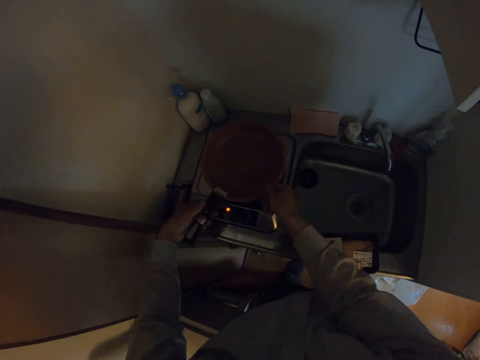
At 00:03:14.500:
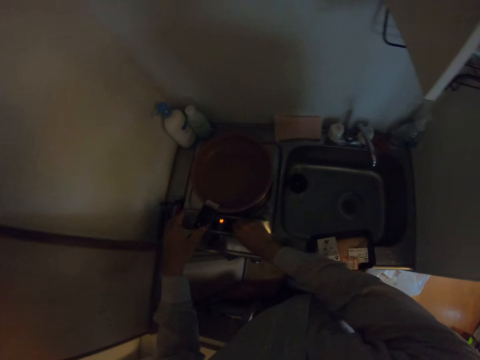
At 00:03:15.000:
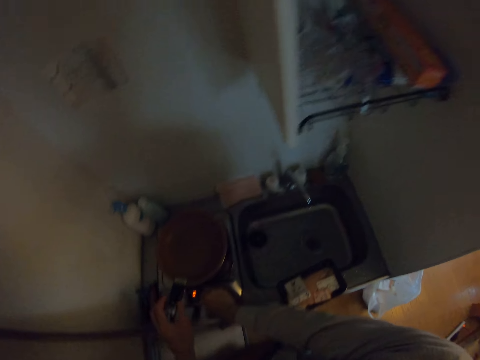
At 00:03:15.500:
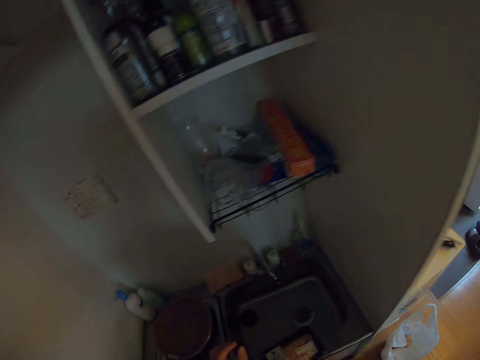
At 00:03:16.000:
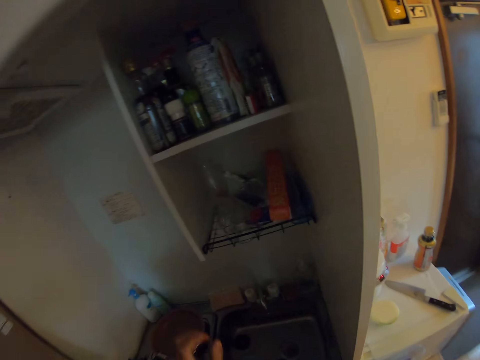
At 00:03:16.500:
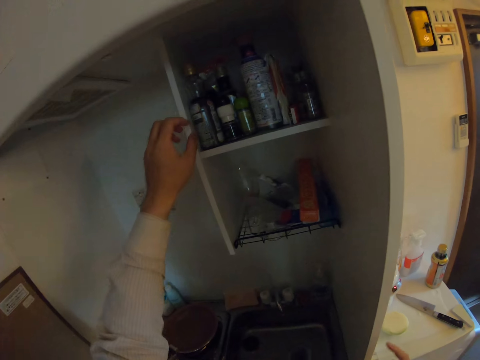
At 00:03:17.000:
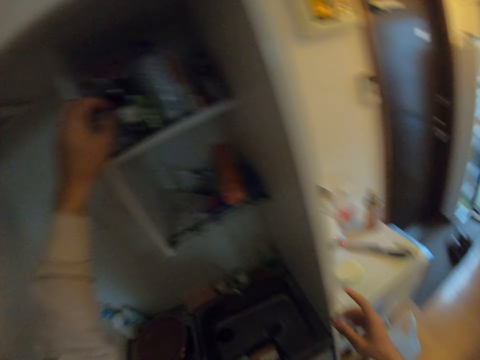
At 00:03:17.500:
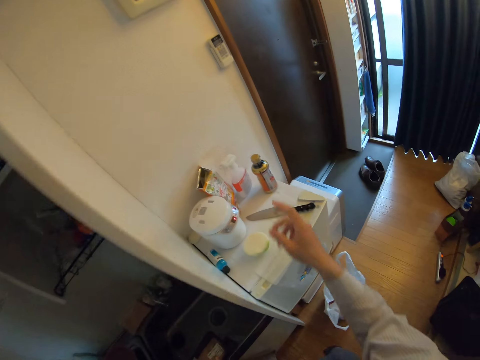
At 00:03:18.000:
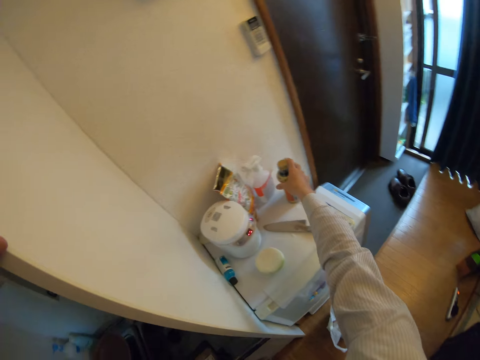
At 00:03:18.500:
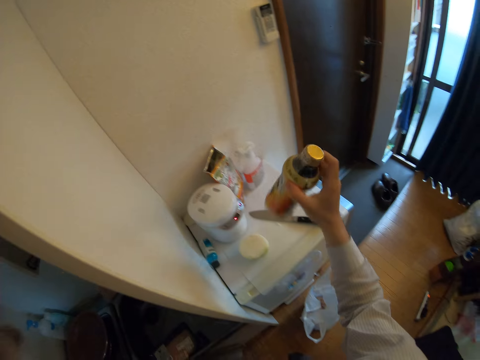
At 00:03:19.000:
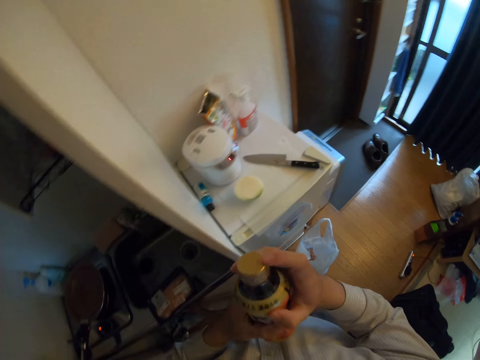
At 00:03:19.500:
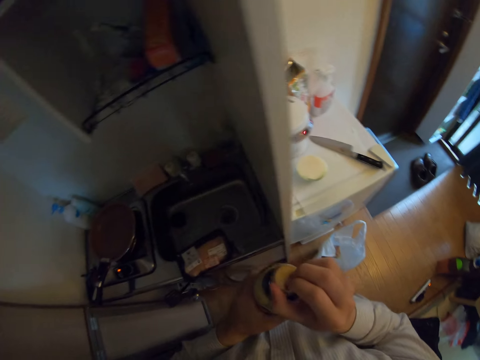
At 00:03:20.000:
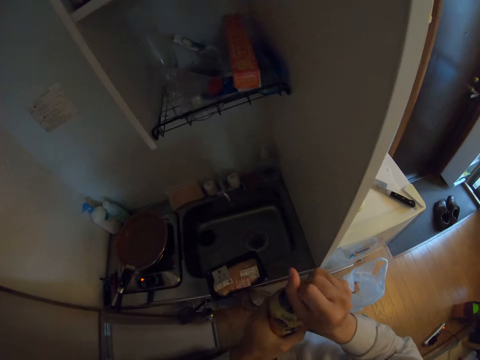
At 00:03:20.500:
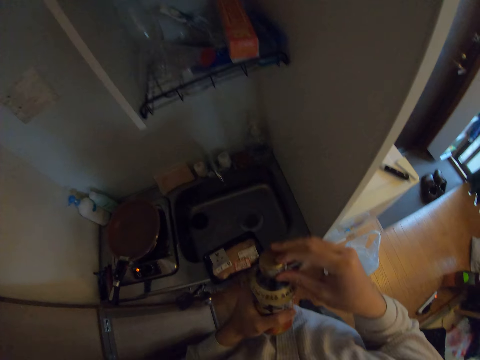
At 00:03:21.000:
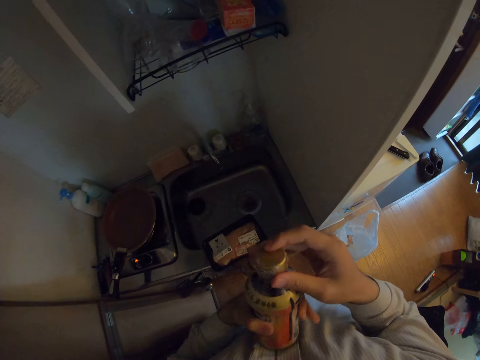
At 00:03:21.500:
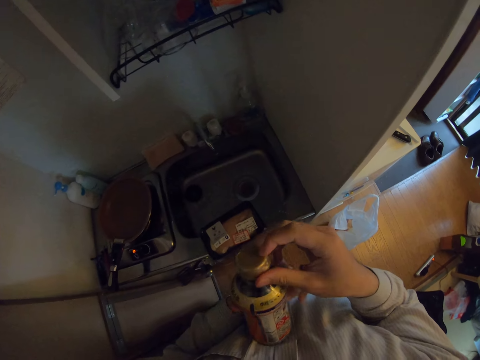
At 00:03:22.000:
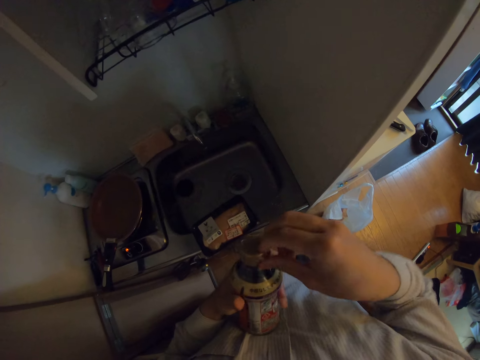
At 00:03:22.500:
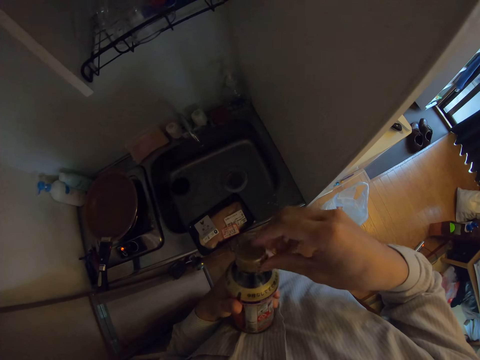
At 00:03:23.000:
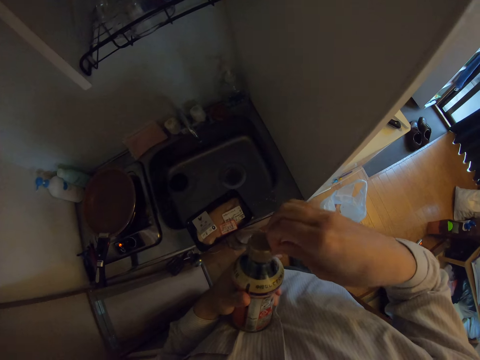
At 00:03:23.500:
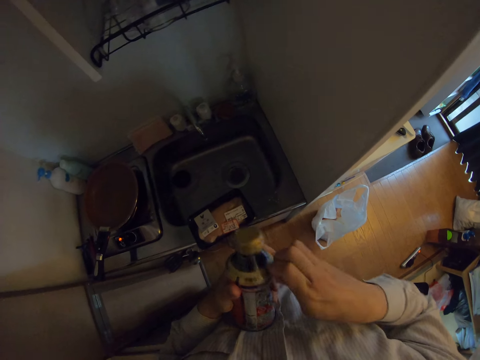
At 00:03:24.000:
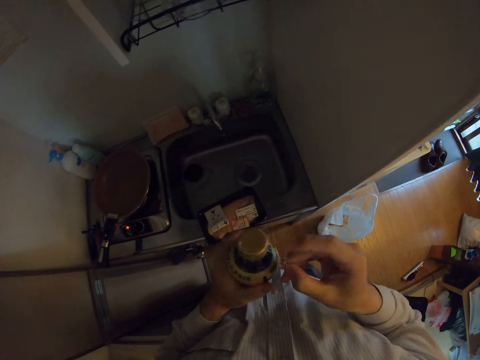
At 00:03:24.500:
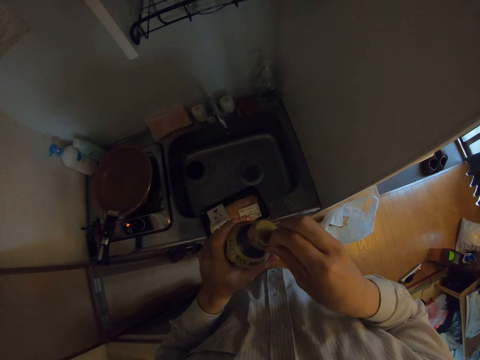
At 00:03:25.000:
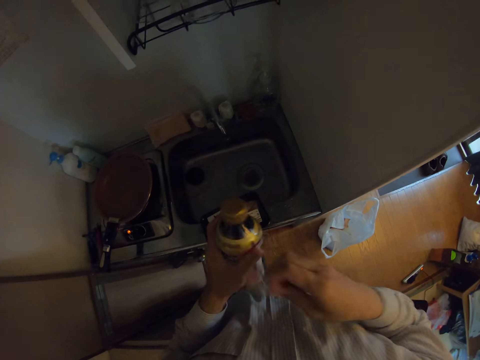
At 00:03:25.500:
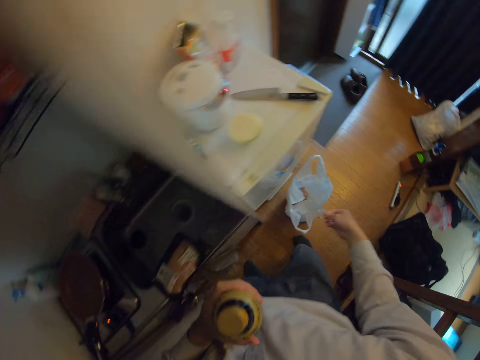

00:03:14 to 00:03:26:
The camera wearer attaches a handle to the frying pan. They press a button on the cooker. They pick up a bottle from the fridge. They peel the wrapper on the bottle cover.

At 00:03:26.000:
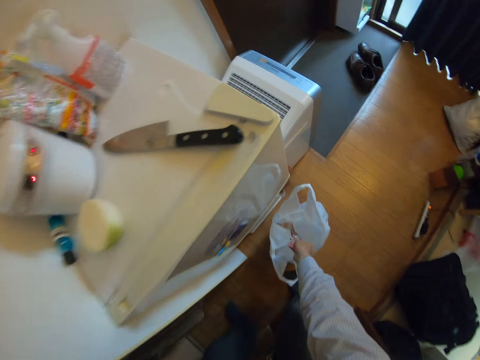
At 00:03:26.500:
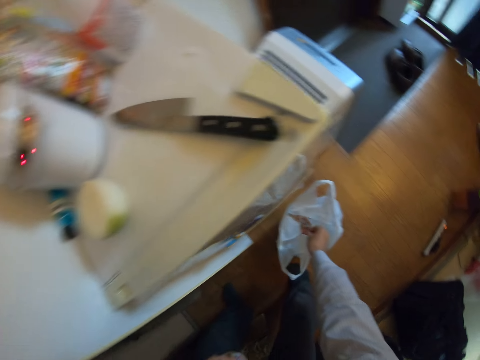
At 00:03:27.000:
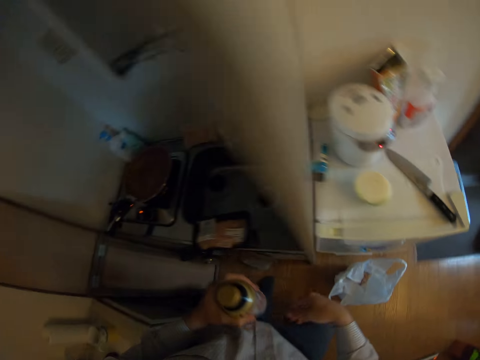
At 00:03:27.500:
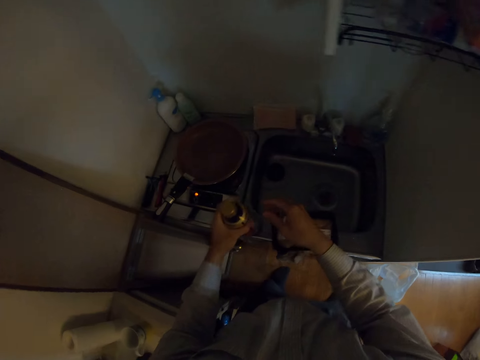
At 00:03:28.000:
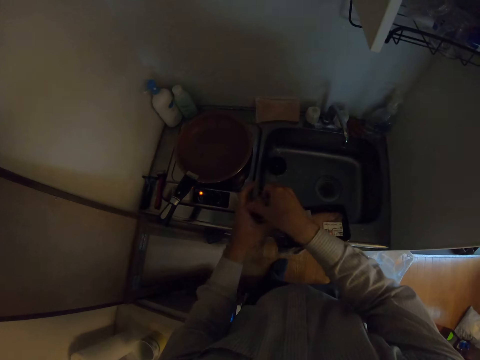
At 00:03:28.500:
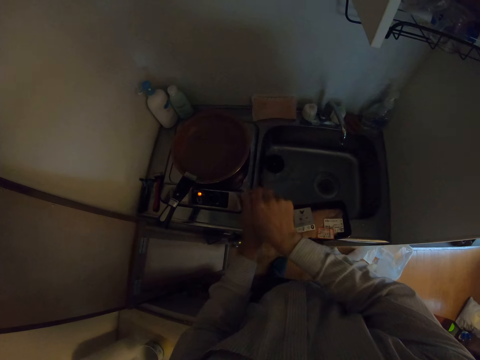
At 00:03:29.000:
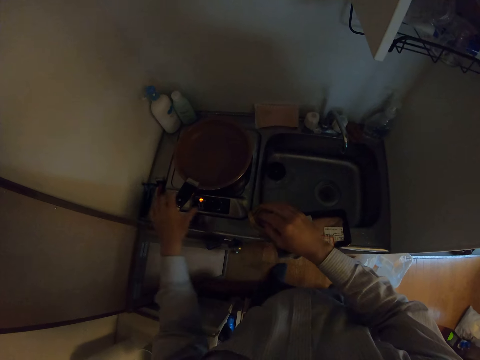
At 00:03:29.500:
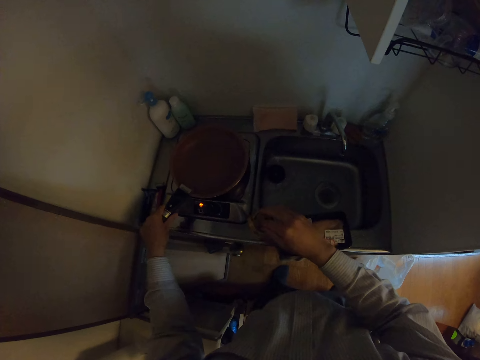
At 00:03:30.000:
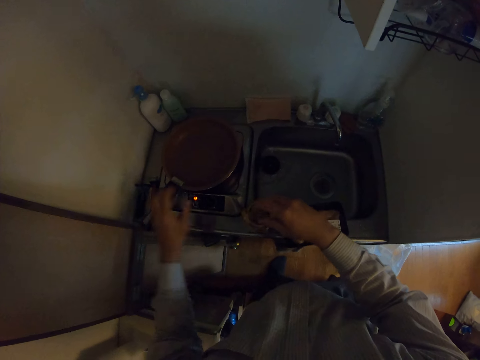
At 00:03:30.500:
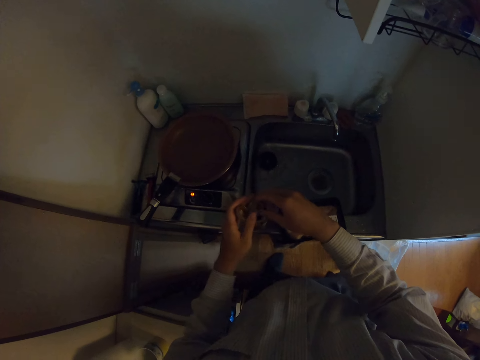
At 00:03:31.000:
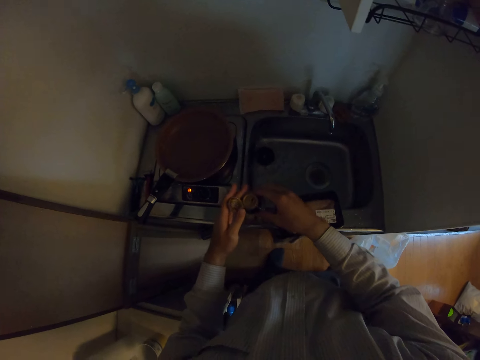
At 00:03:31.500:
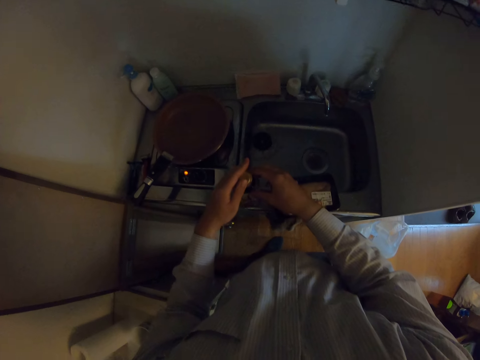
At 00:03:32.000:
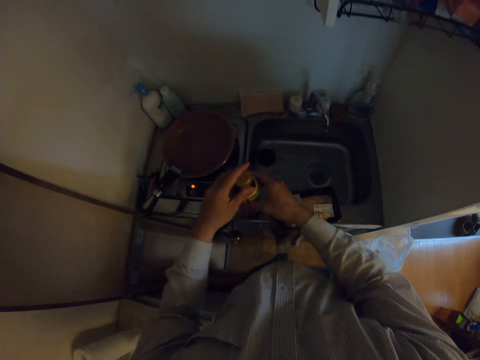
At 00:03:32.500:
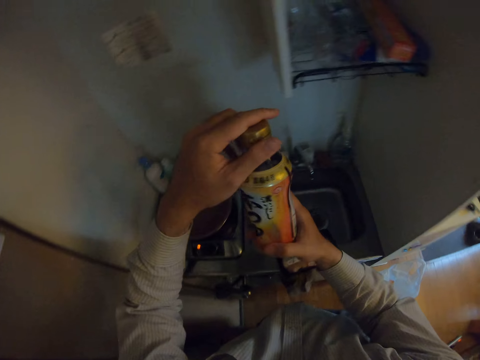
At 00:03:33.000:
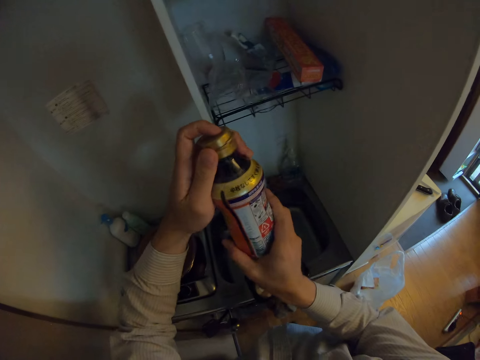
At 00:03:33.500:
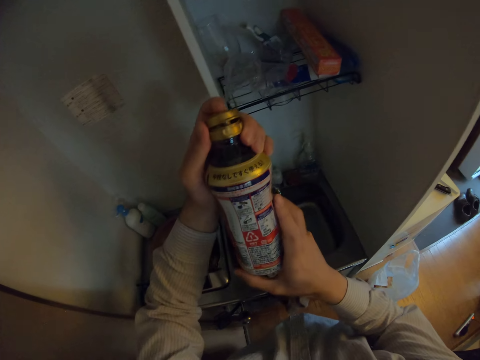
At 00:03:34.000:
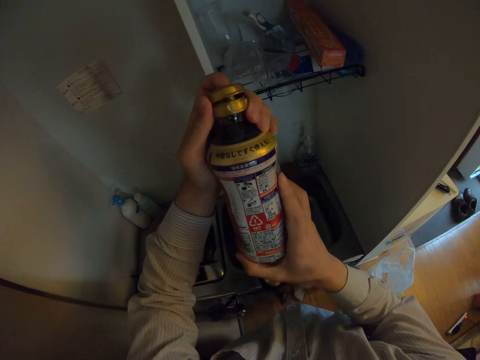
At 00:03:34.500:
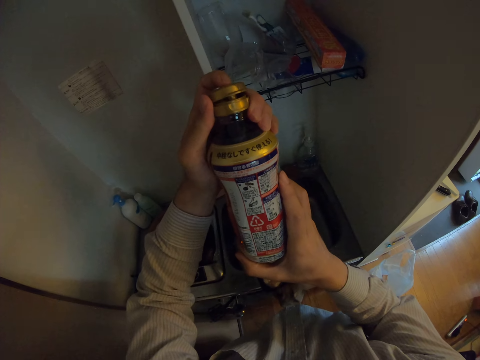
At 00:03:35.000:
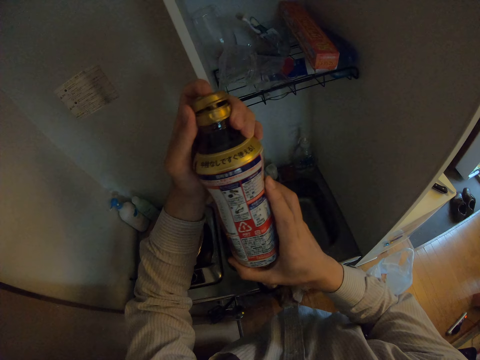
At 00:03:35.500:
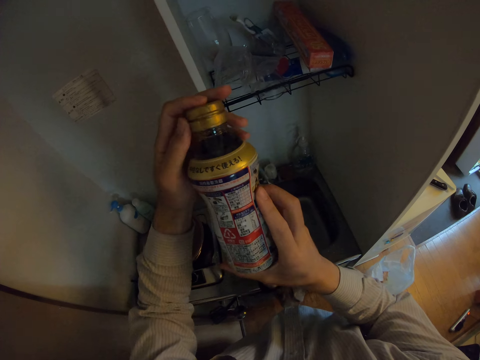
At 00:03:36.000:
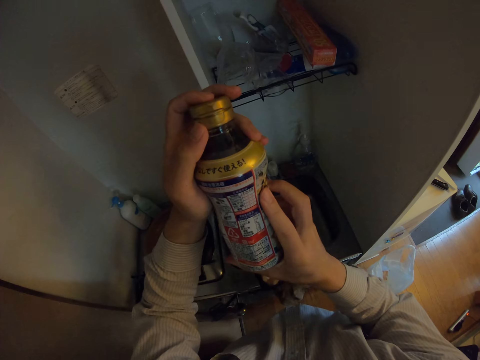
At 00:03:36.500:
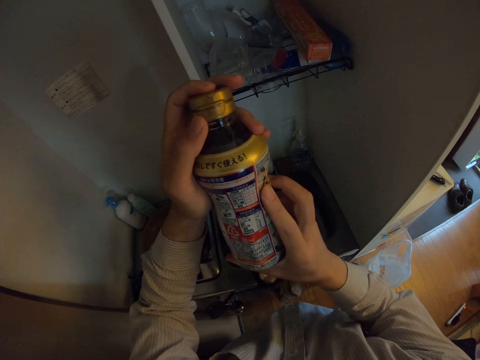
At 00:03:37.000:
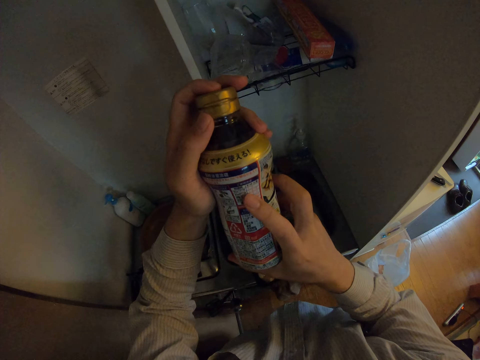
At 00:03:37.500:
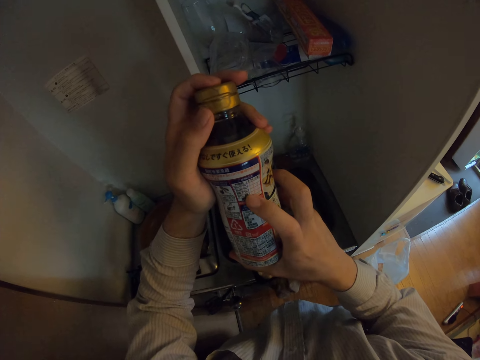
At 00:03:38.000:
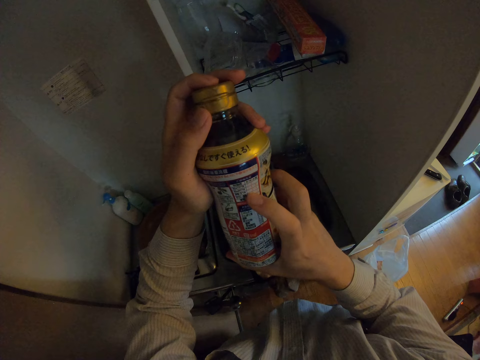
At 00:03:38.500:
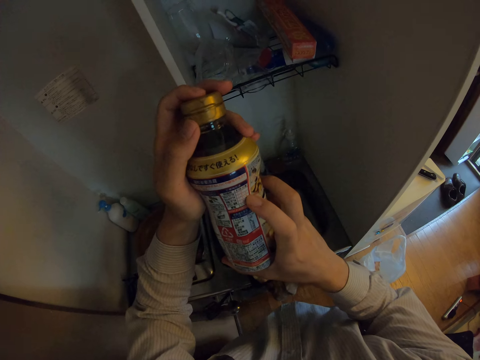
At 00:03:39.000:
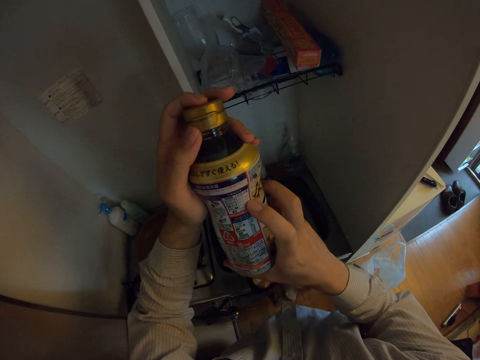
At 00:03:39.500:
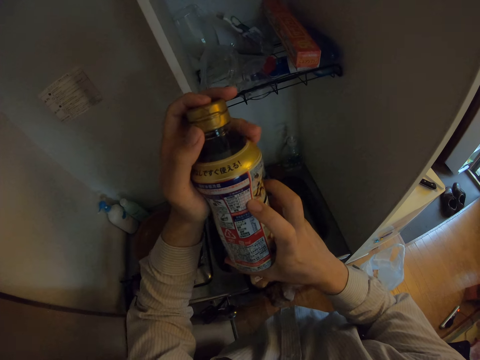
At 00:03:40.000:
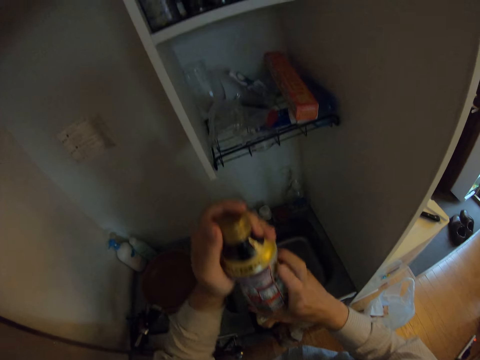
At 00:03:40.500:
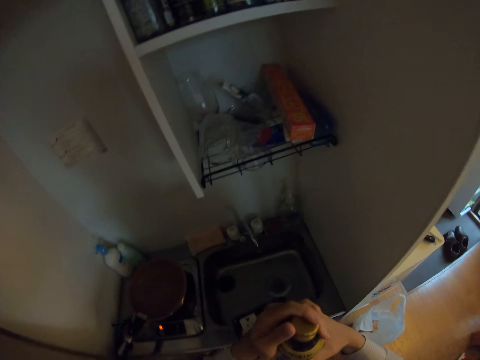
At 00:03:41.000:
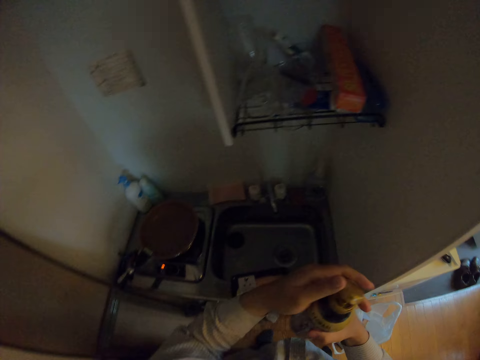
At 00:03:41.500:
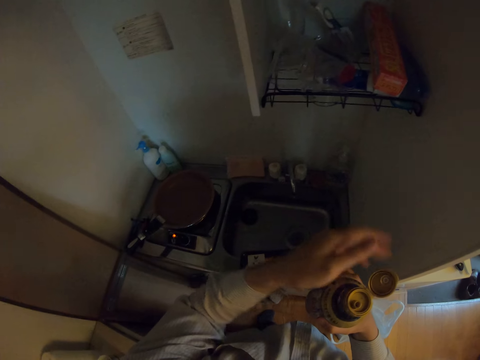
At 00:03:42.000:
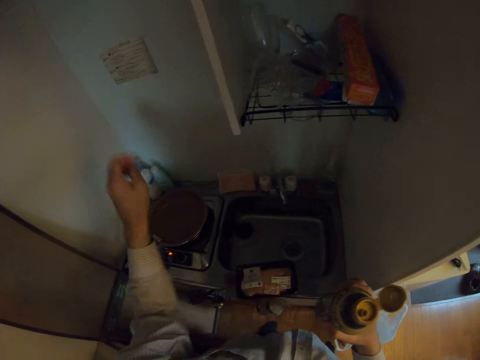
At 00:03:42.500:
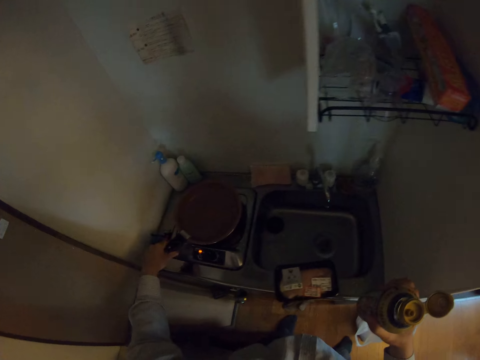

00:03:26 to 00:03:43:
The camera wearer throws the wrapper in the nylon. He drops the bottle on the sink and opens the bottle top. He adjusts the frying pan. He pushes the frying pan. He closes the bottle, picks up the bottle from the sink and reads the bottle. He moves his finger on the bottle. He opens the bottle.
